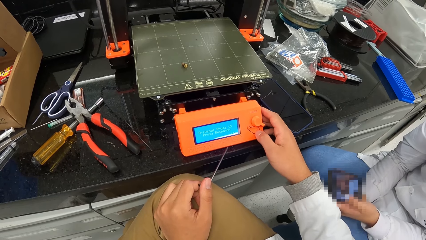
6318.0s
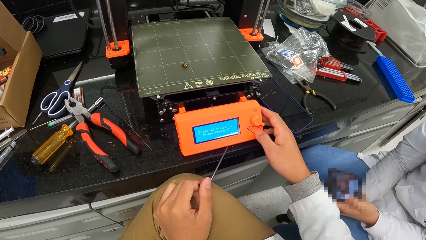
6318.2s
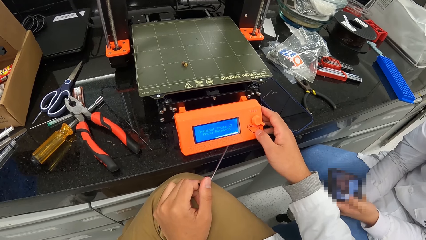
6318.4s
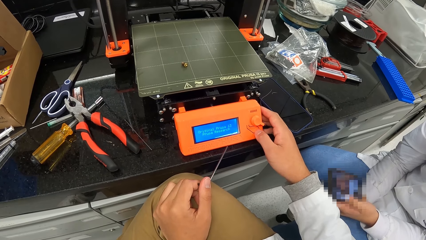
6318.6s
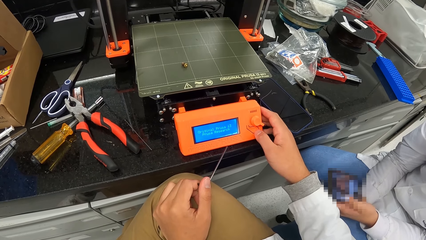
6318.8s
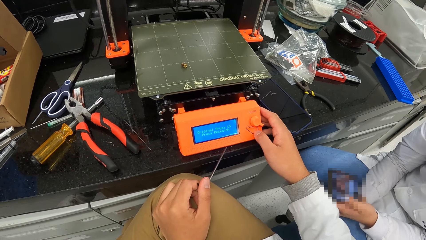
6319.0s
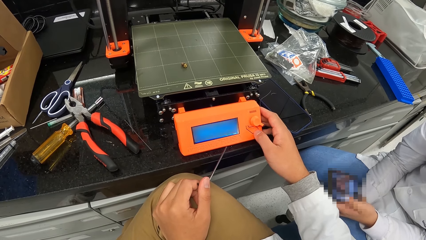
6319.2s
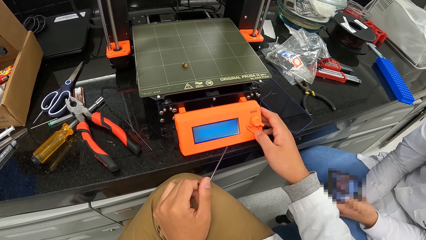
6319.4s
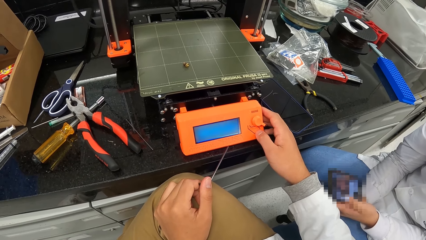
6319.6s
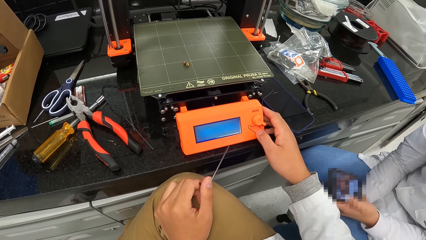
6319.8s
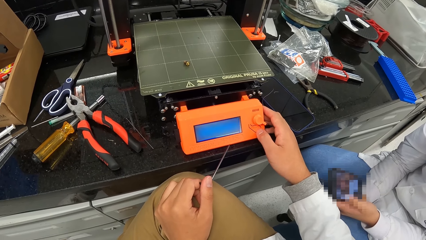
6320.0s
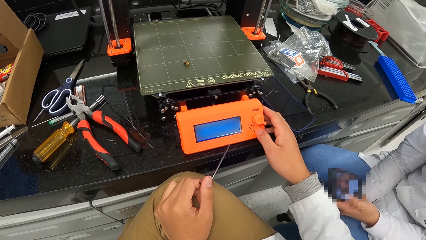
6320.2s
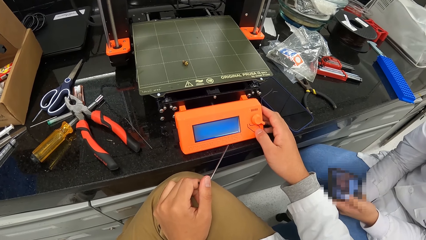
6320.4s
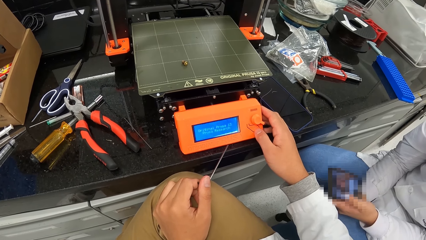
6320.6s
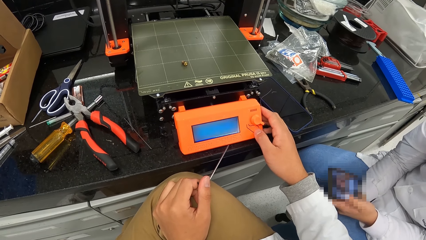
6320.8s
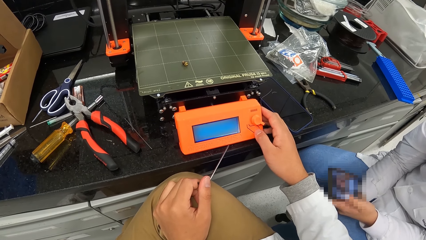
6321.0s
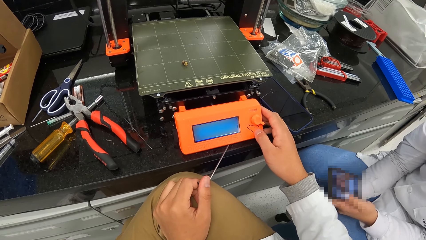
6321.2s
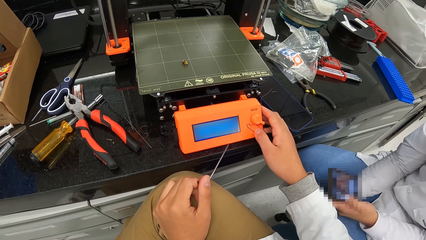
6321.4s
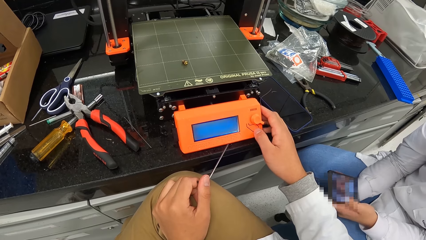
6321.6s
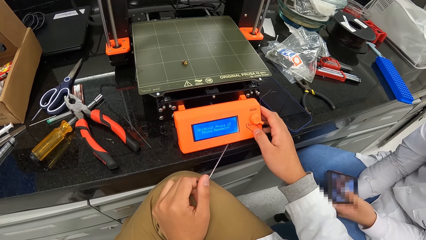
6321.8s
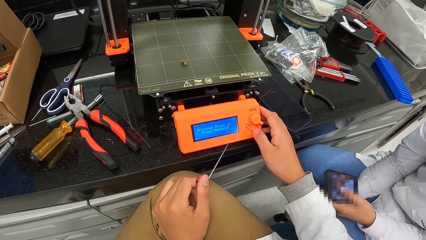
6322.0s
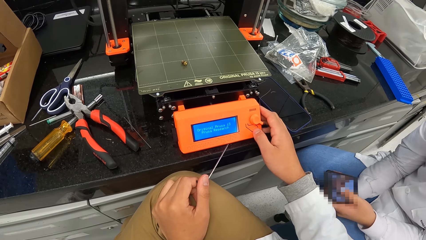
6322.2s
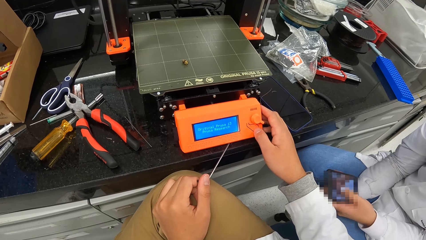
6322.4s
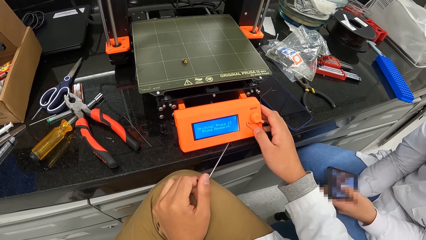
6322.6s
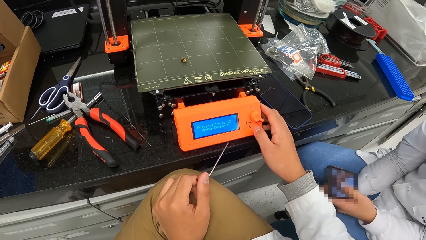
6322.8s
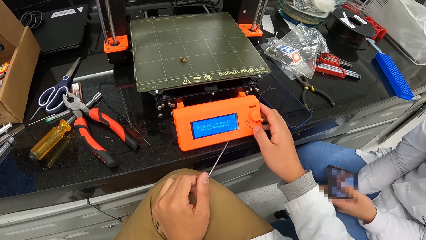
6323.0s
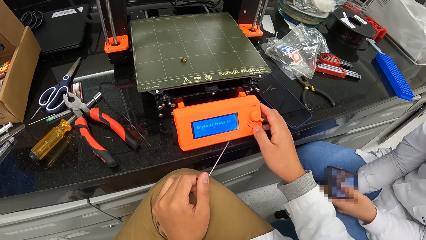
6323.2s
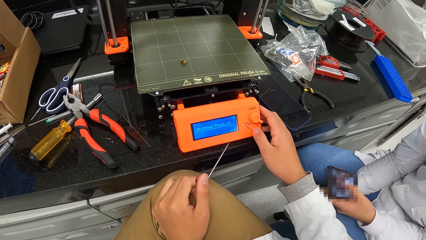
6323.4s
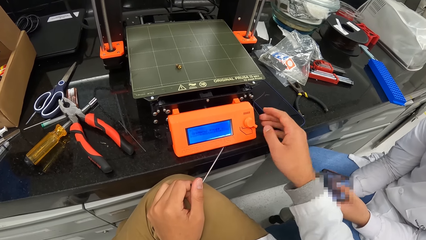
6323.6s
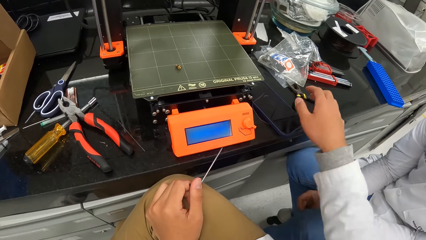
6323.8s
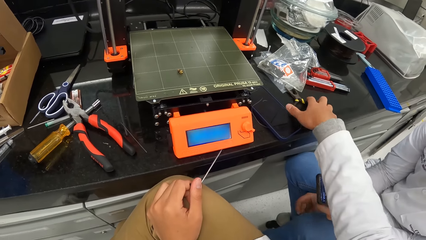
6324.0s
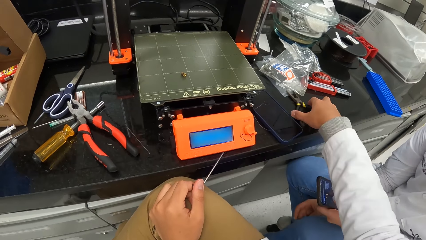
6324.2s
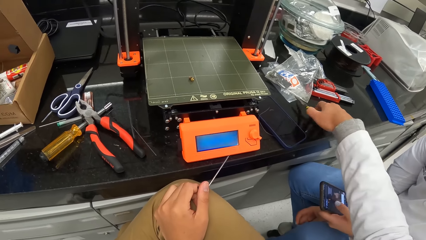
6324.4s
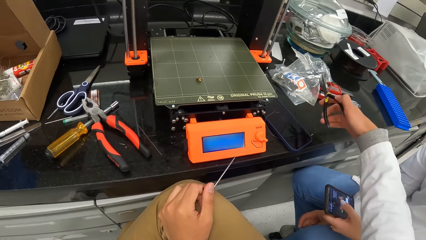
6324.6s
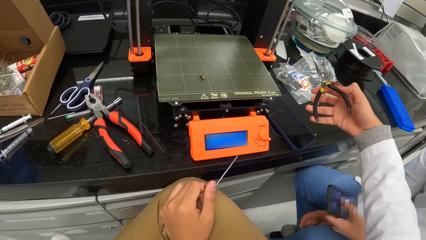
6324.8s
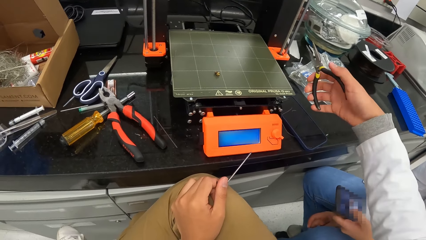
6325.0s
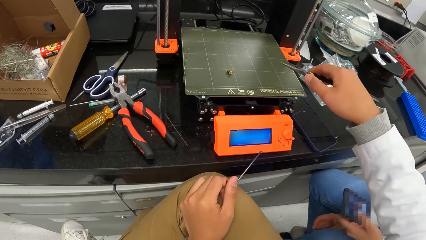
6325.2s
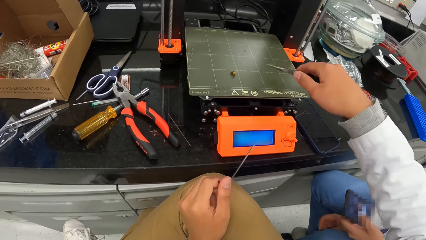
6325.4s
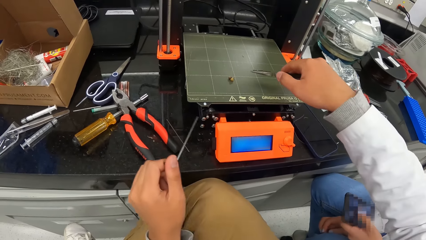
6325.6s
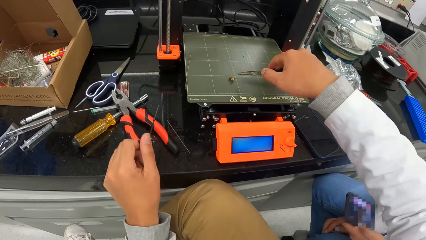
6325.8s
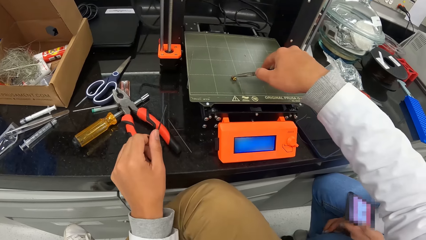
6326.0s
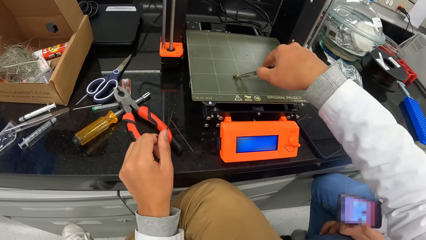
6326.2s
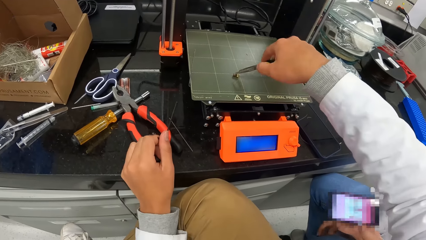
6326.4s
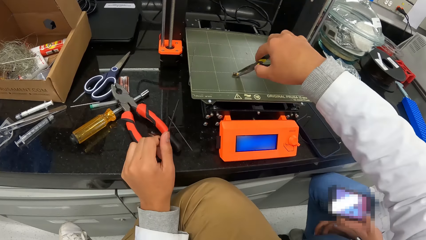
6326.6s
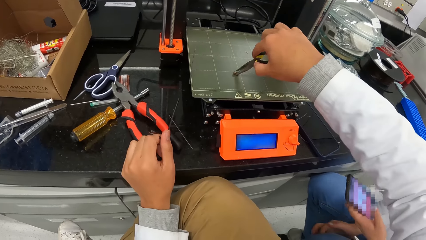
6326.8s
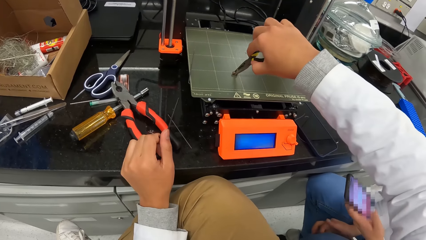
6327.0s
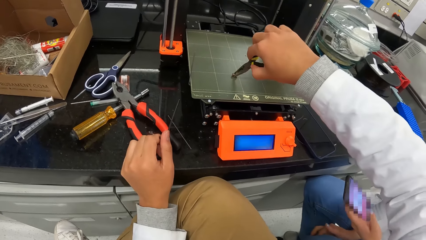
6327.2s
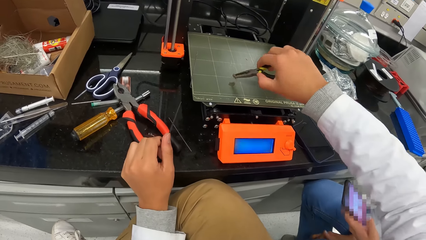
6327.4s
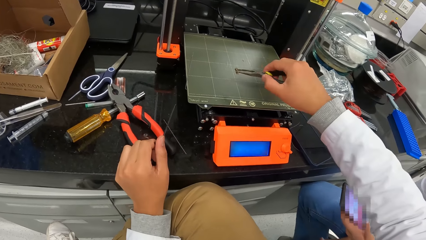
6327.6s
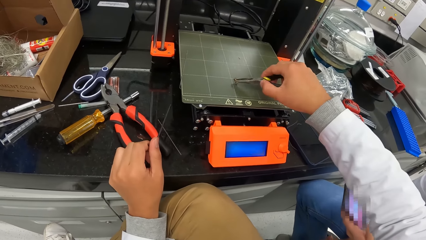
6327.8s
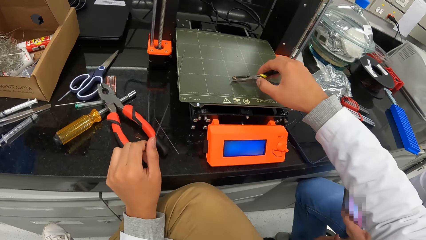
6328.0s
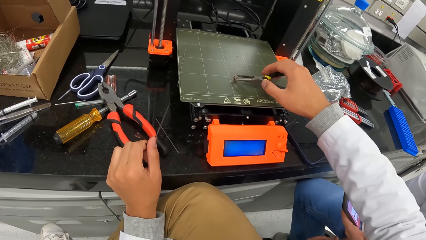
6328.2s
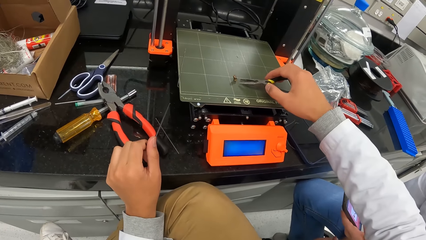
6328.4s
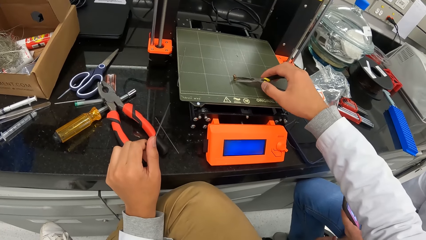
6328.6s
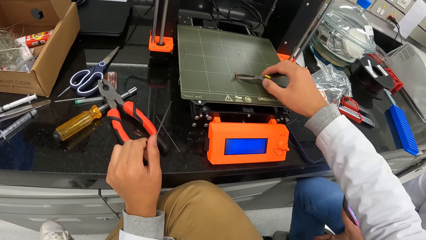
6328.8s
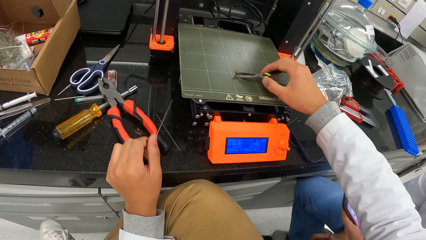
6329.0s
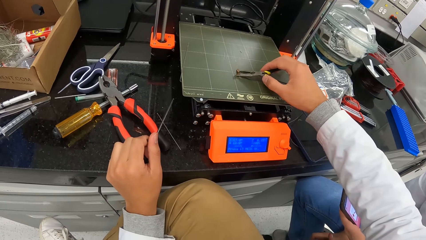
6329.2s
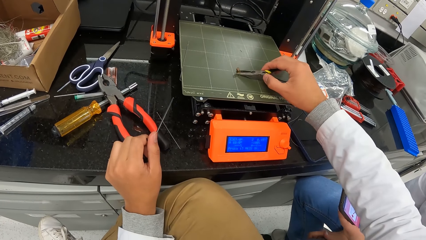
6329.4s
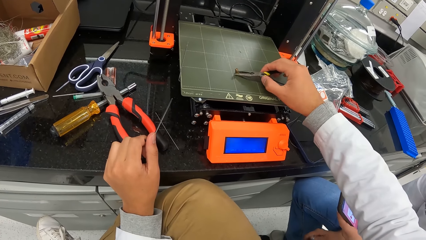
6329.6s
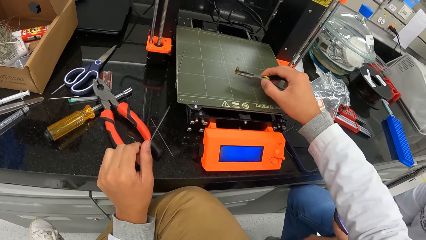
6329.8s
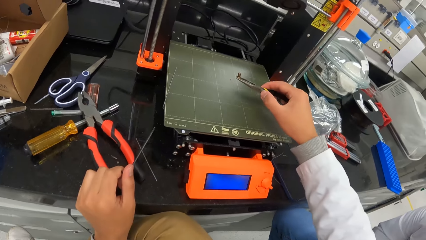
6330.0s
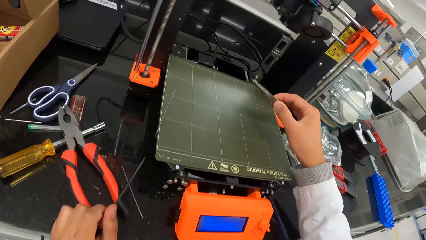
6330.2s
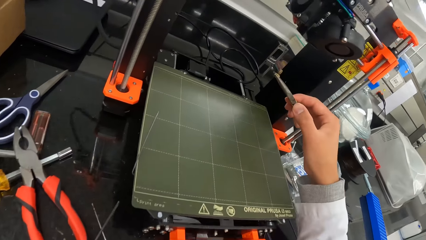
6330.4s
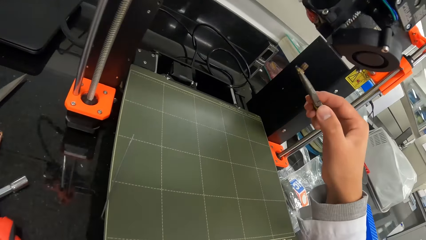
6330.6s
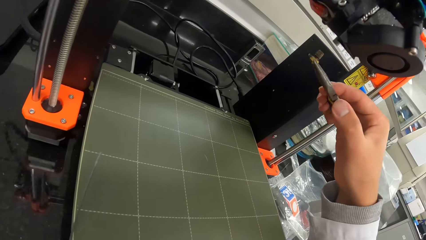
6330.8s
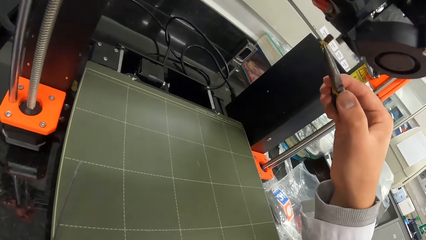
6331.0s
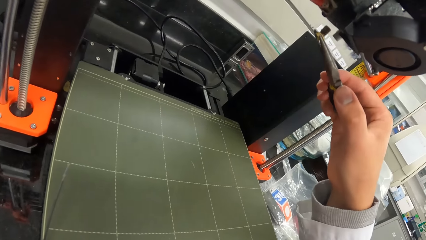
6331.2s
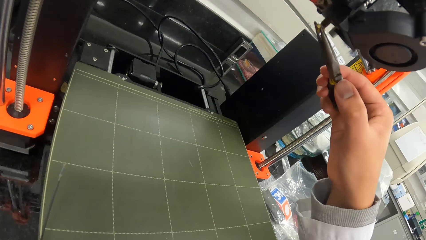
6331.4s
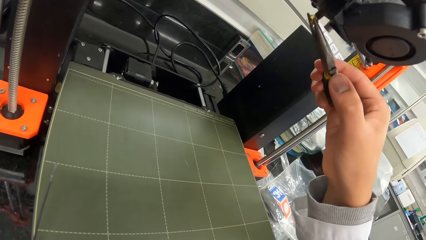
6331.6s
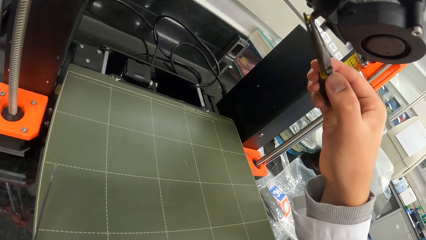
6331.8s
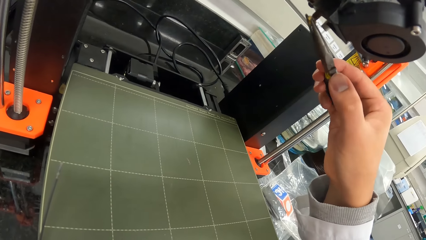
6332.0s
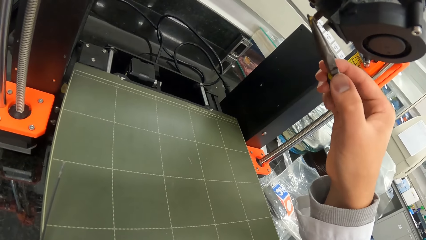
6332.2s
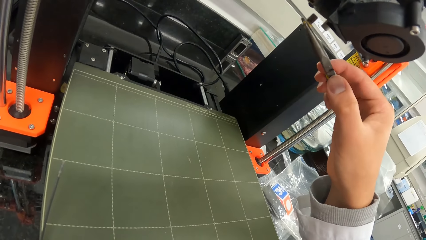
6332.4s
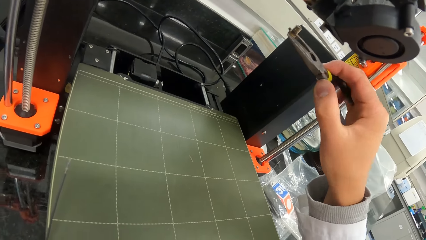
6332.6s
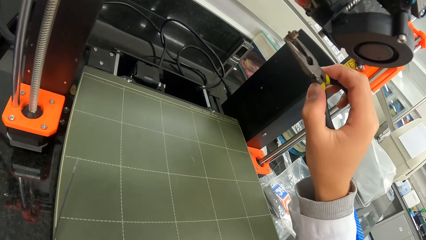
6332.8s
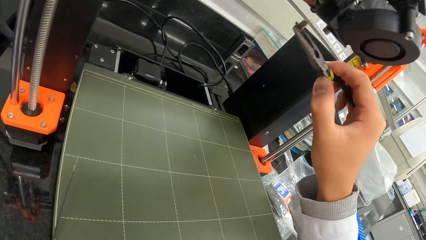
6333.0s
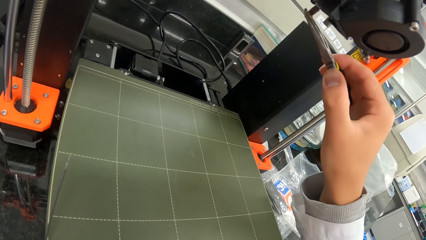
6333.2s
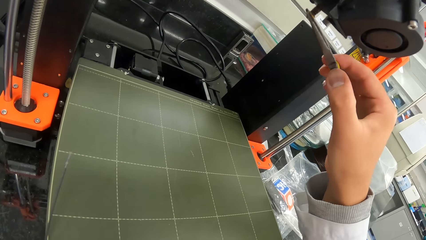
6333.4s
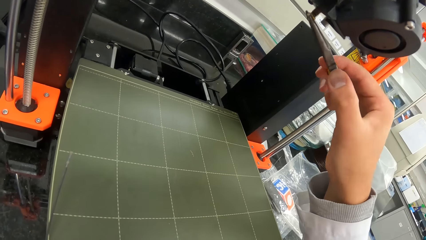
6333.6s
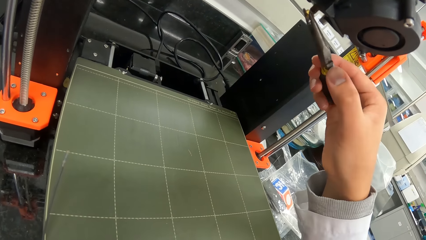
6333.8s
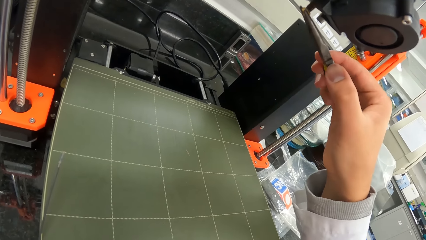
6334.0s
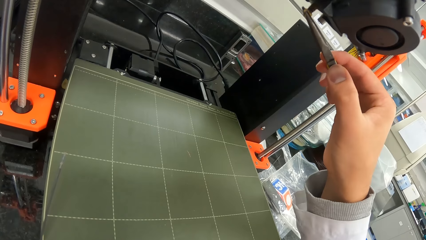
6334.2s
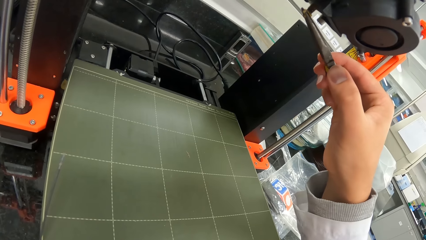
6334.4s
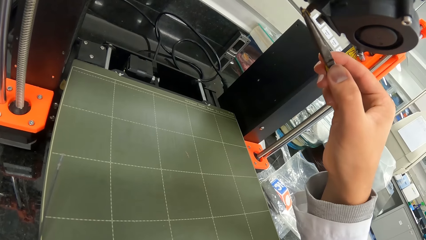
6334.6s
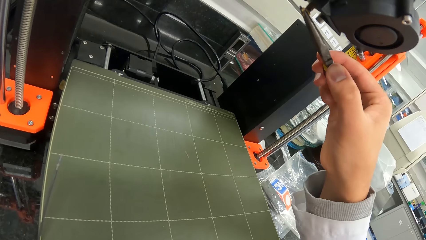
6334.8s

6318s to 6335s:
A woman holds the phone with her left hand. The camera wearer picks a pair of pliers from the table with his right hand. He picks a nut from the three dimensional printer with the pair of pliers in his right hand. He connects the nut to the hot end of the three dimensional printer with the pair of pliers in his right hand.
